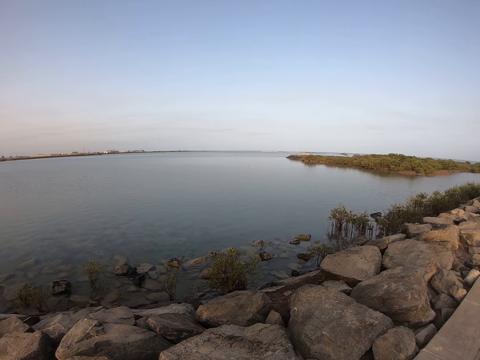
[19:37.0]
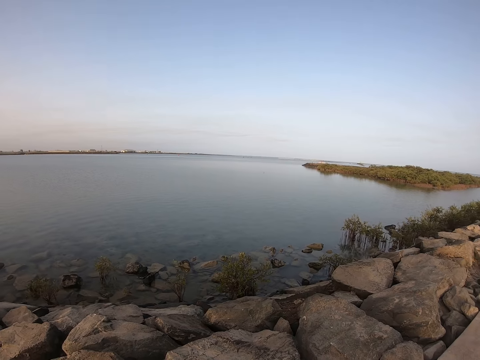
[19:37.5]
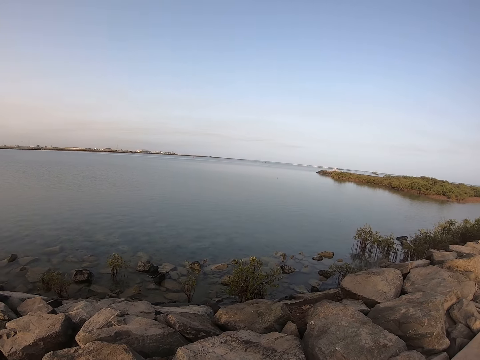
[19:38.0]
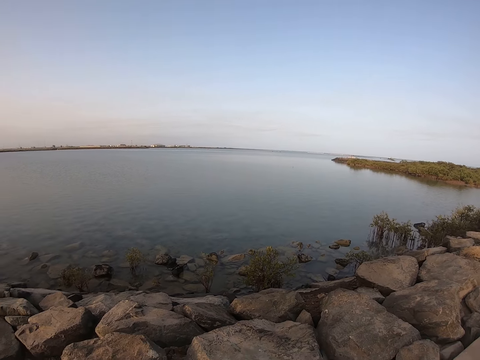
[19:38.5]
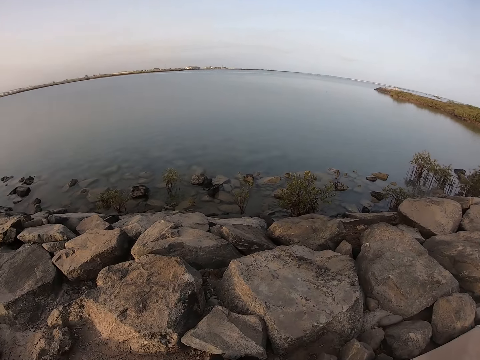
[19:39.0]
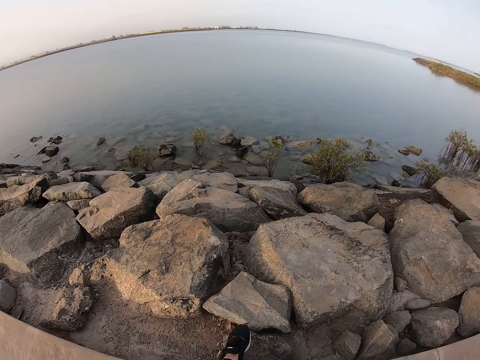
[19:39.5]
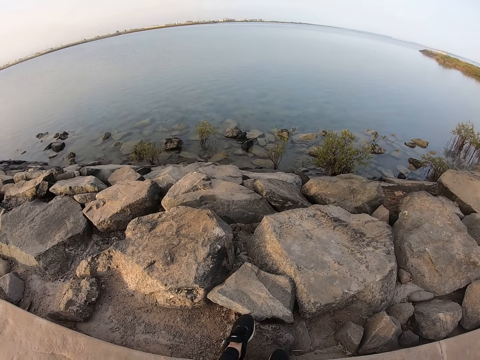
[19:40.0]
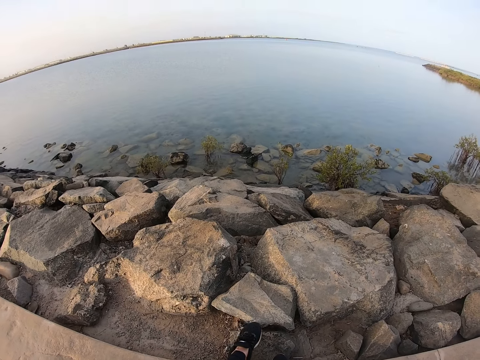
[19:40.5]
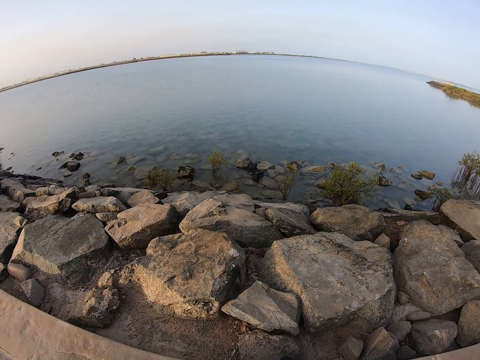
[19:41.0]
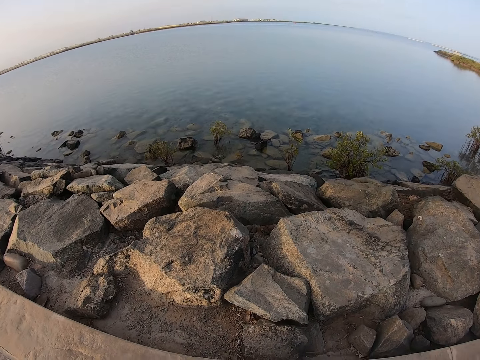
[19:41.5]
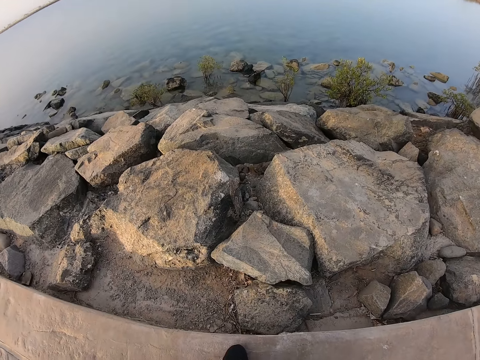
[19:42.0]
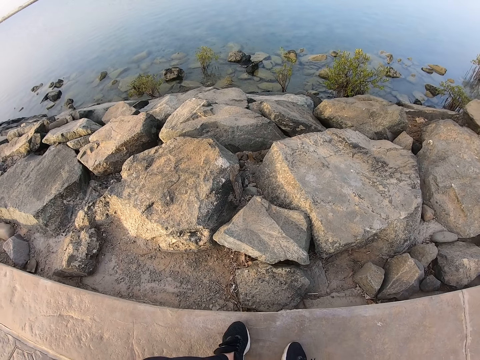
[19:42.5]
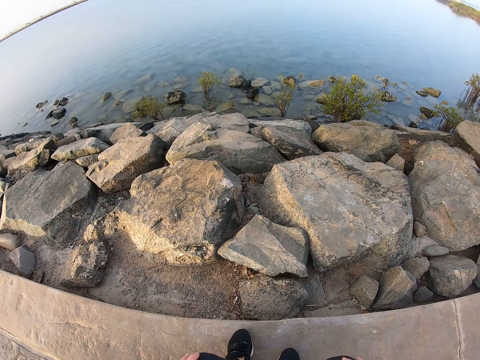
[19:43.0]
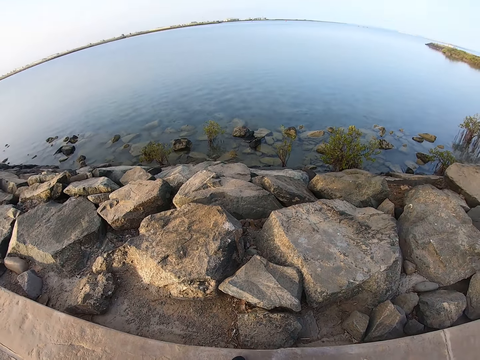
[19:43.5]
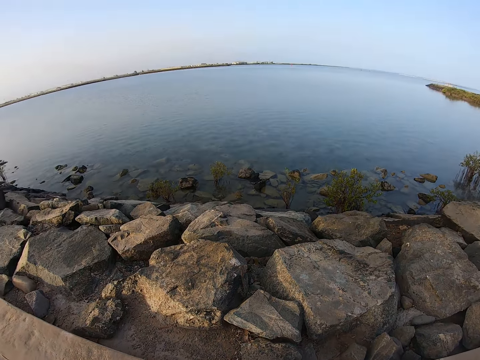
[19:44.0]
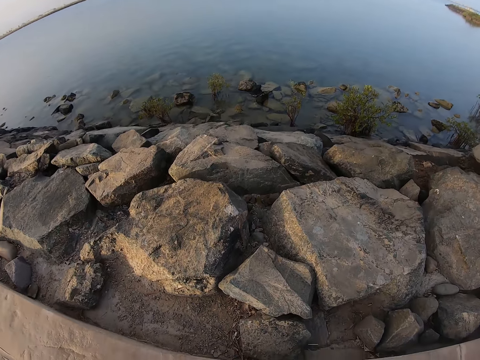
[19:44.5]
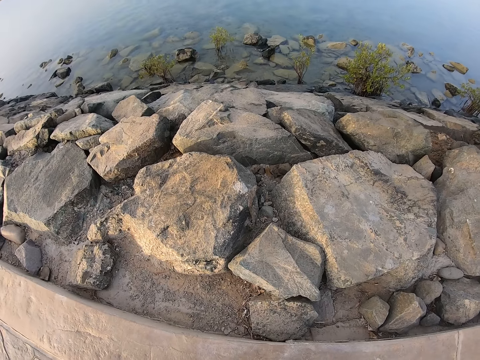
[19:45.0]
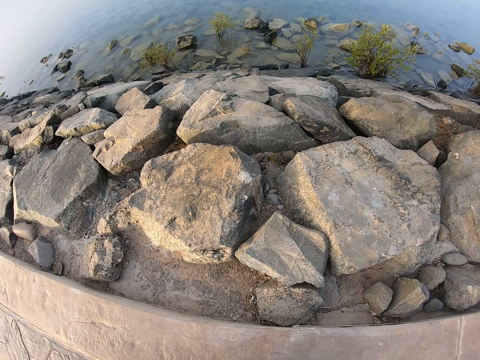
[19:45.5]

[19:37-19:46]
The camera wearer looks around.

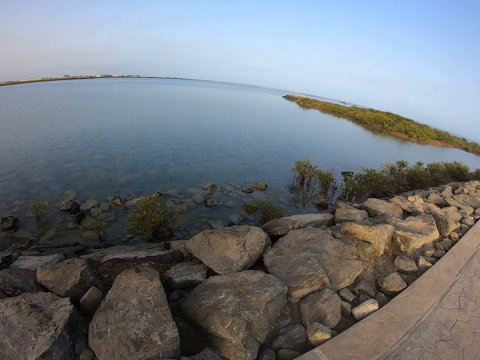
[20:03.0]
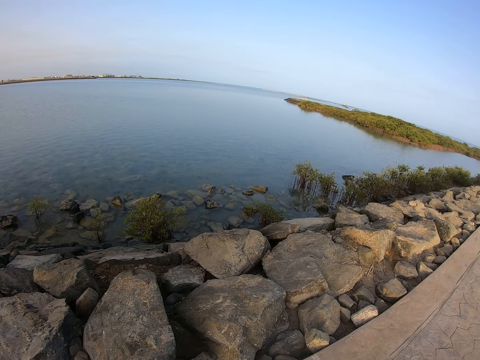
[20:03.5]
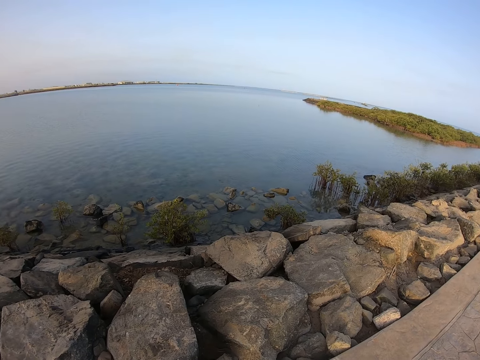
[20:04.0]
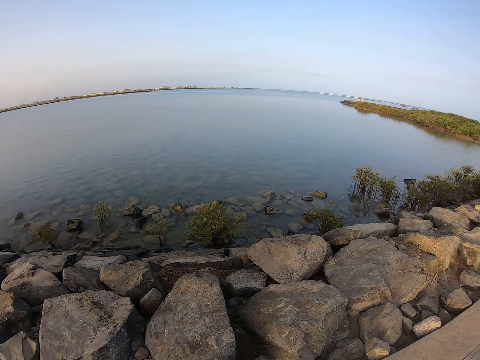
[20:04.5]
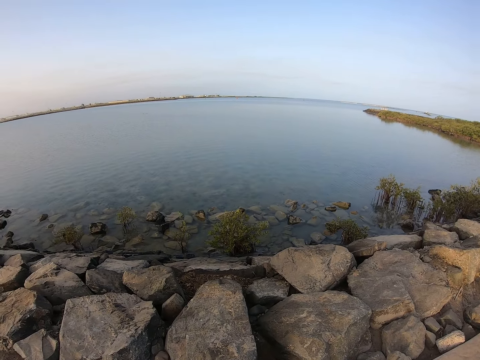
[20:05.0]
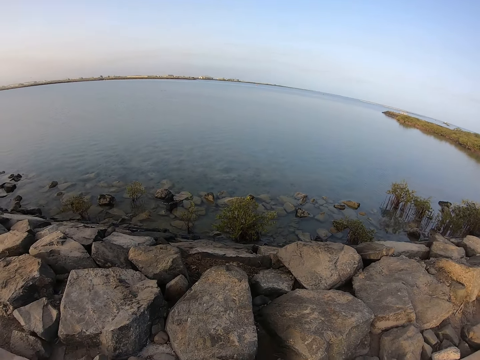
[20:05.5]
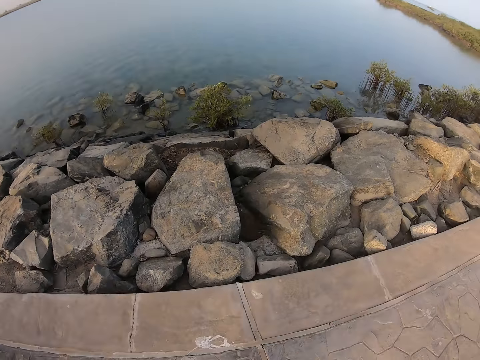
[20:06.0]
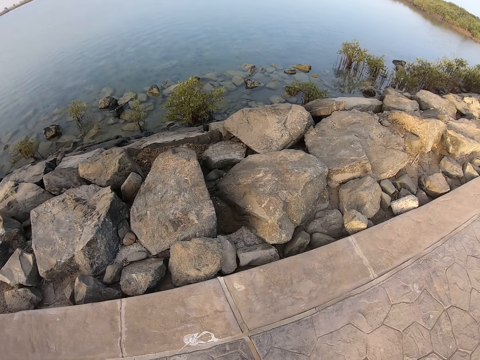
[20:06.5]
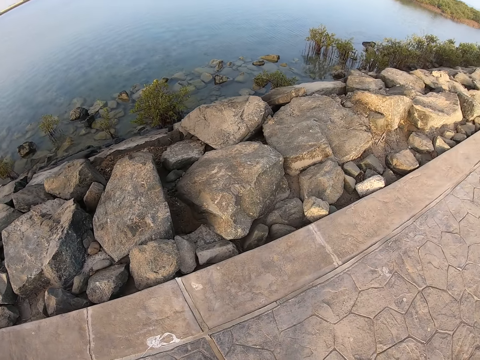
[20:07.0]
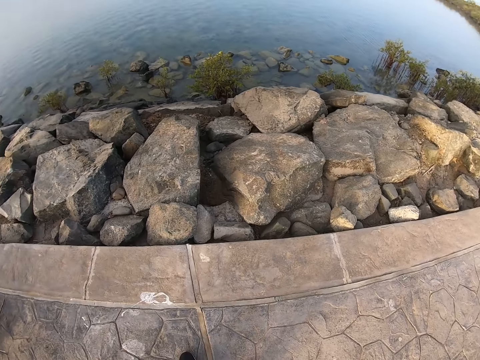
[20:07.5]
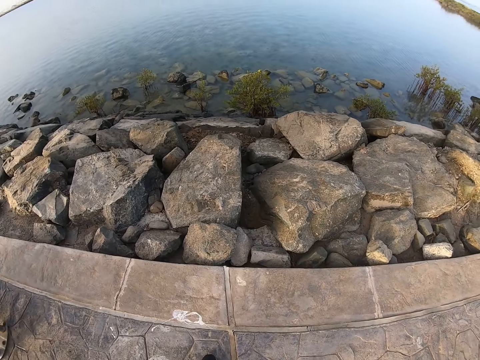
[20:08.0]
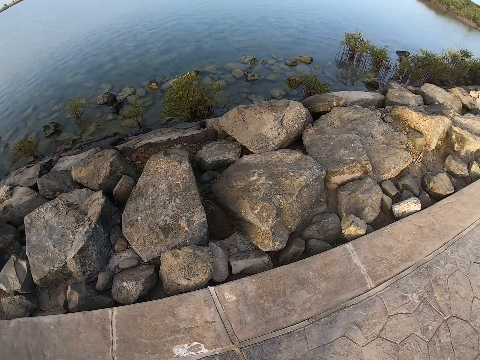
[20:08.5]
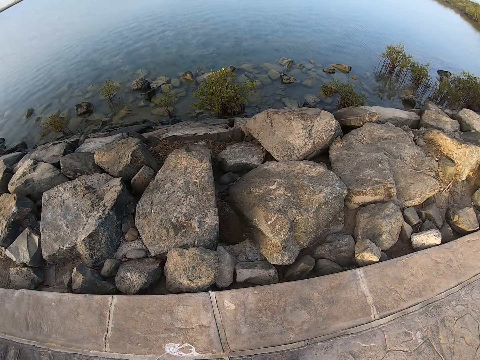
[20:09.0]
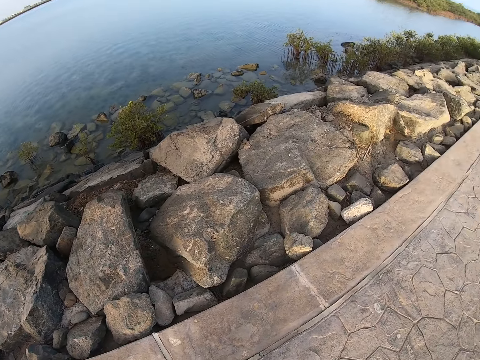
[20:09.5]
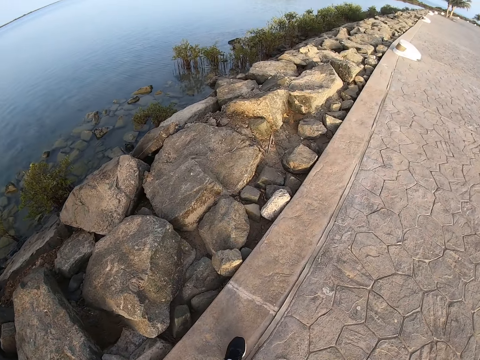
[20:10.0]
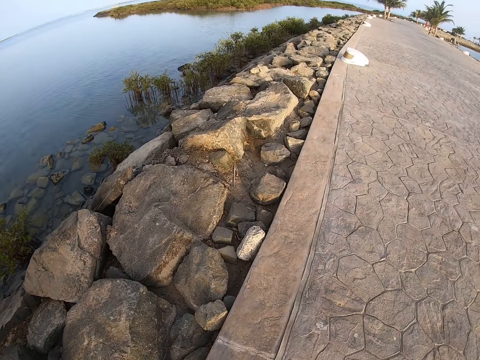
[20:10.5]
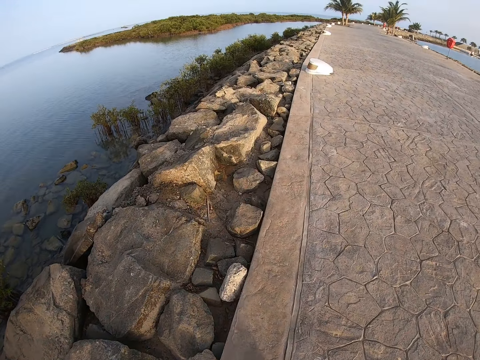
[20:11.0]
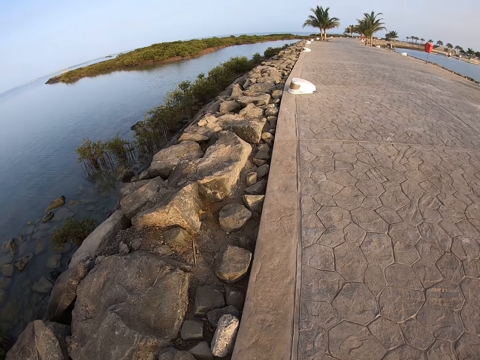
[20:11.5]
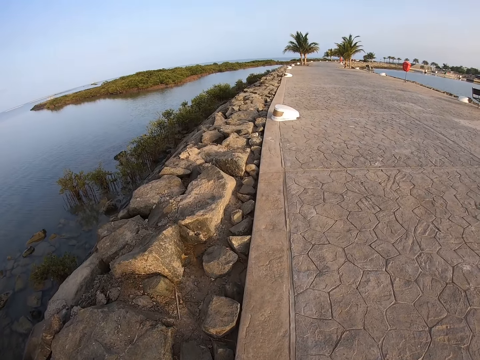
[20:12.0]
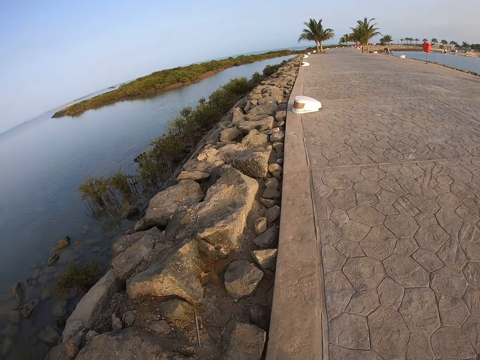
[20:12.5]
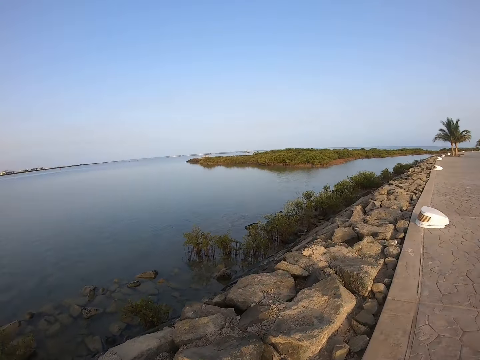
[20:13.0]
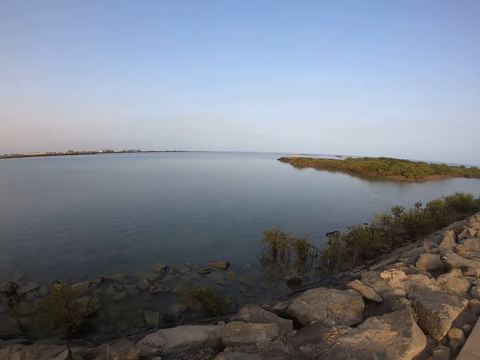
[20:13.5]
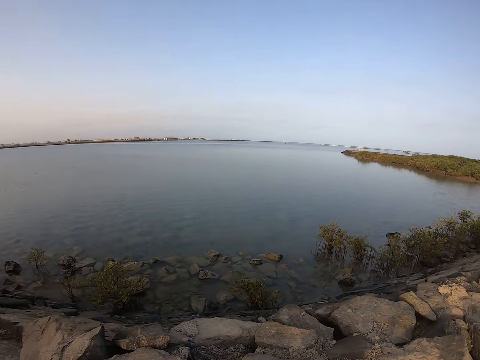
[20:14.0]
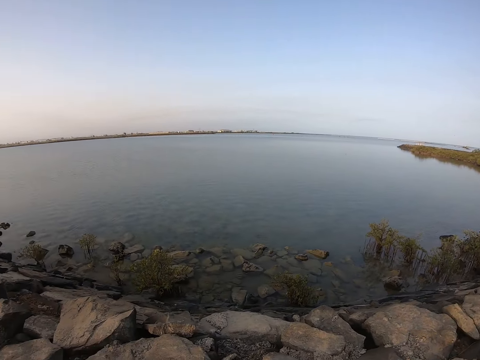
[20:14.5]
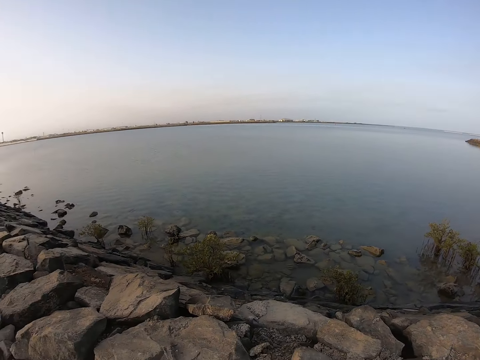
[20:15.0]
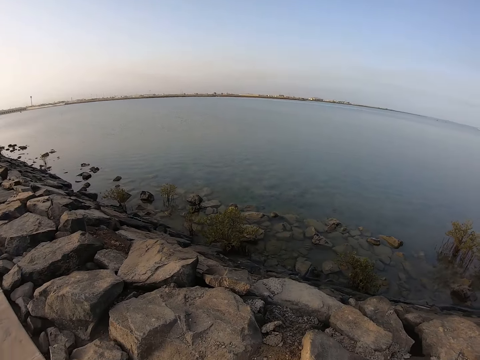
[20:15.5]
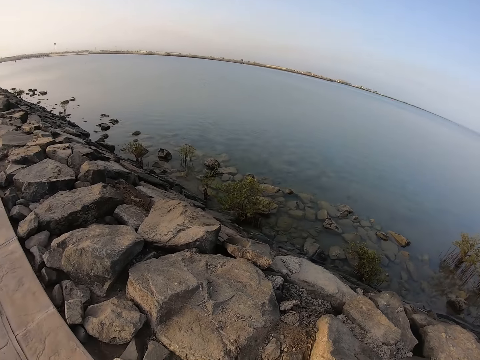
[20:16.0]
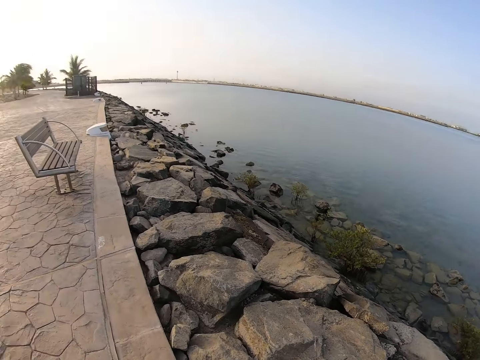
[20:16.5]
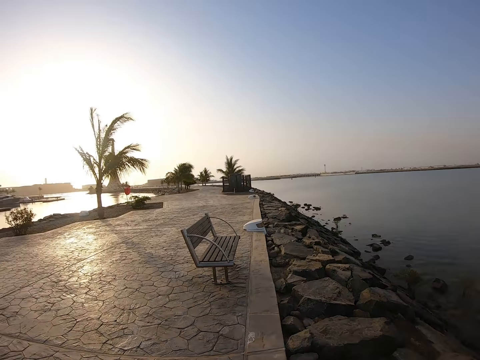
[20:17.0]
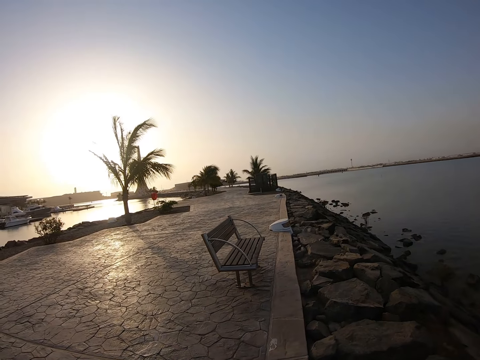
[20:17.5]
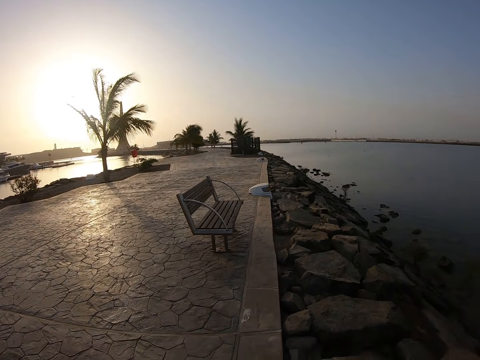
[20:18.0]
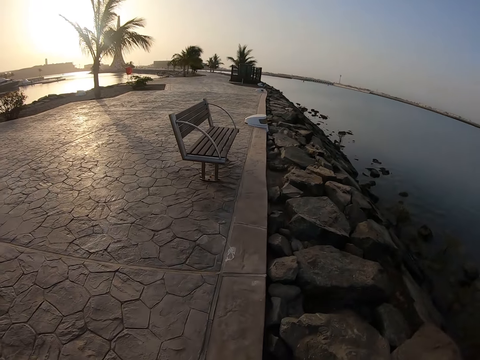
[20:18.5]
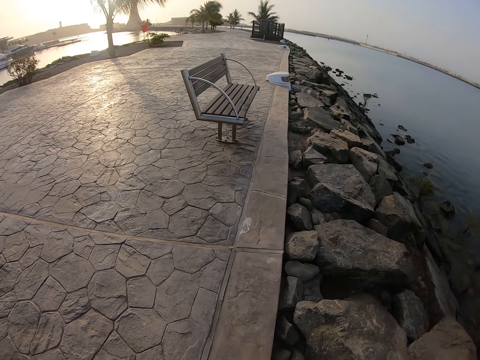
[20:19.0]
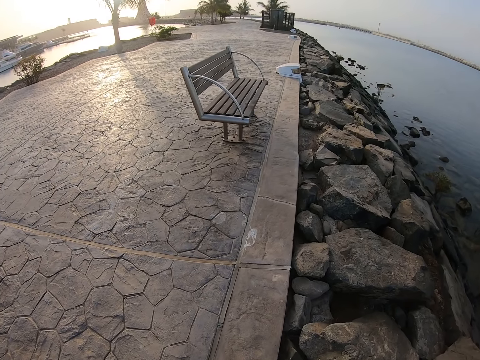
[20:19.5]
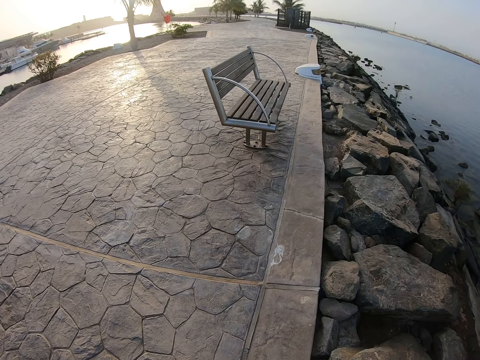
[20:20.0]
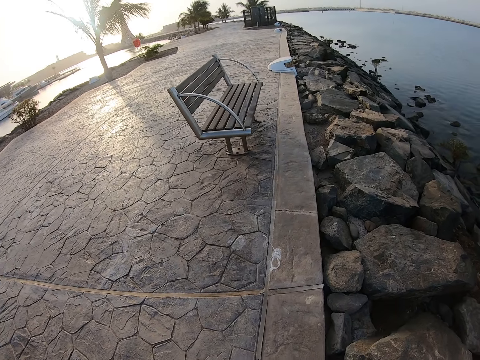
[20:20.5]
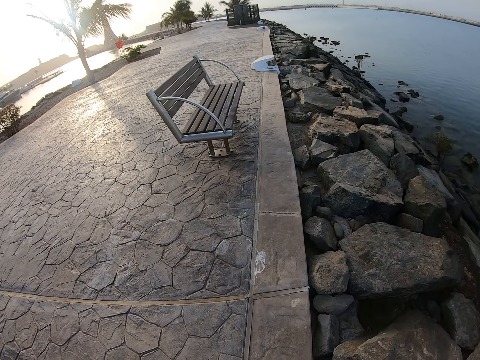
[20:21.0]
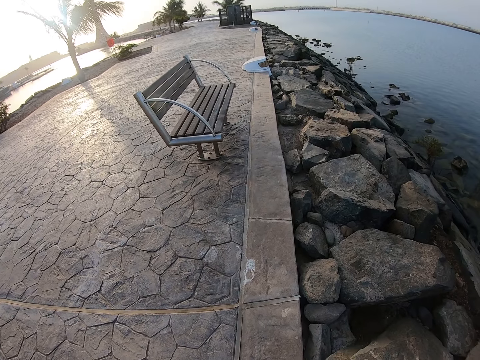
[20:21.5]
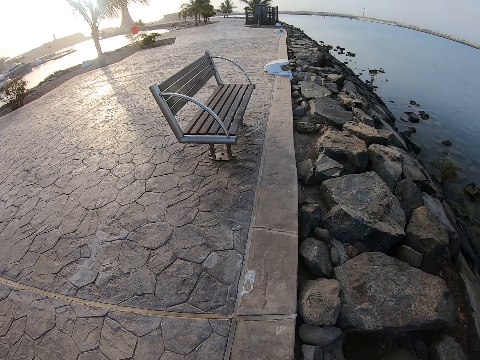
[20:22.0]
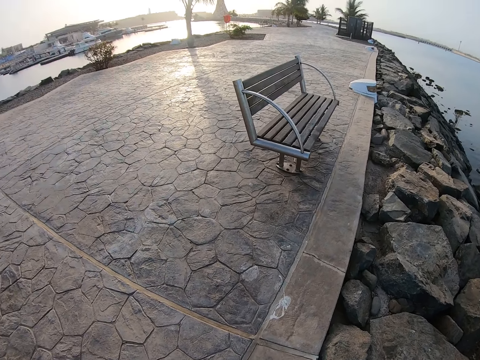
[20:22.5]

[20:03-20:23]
The camera wearer looks around. They turn around, walk on the pavement, and look around. They turn around. They look around, and look around again.
